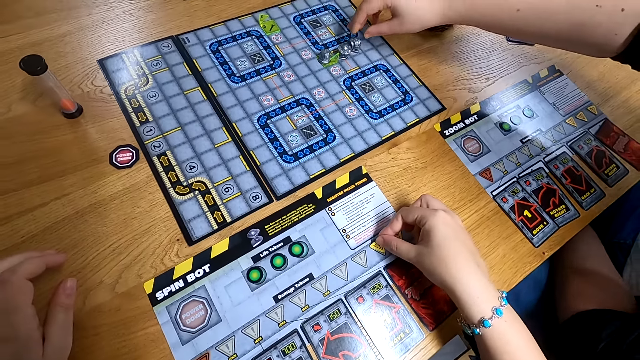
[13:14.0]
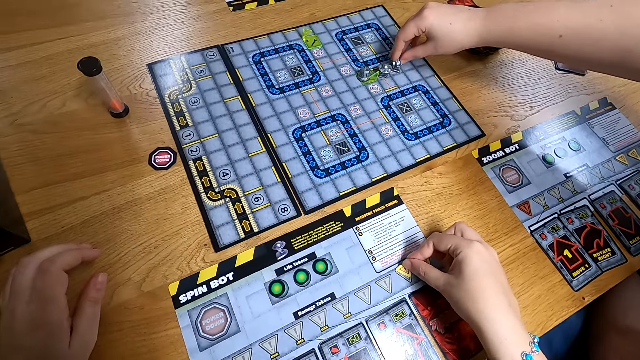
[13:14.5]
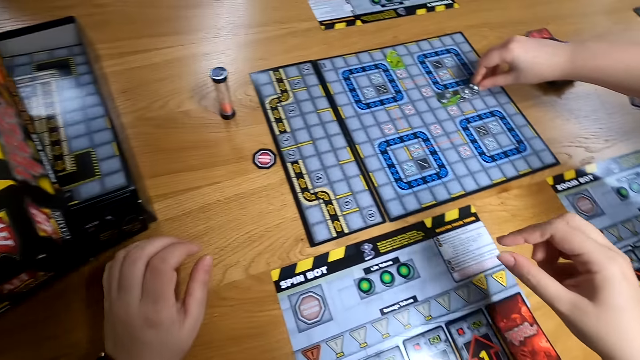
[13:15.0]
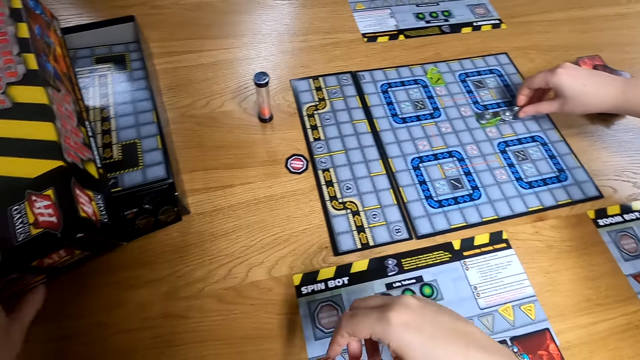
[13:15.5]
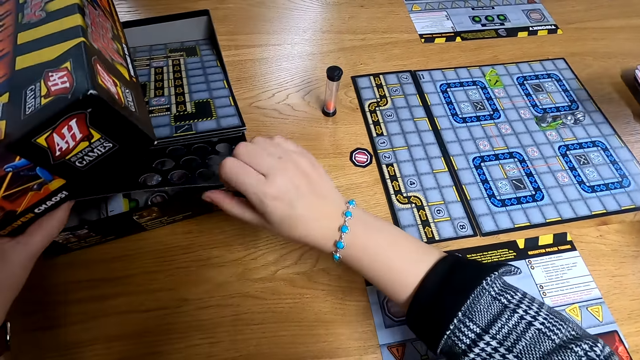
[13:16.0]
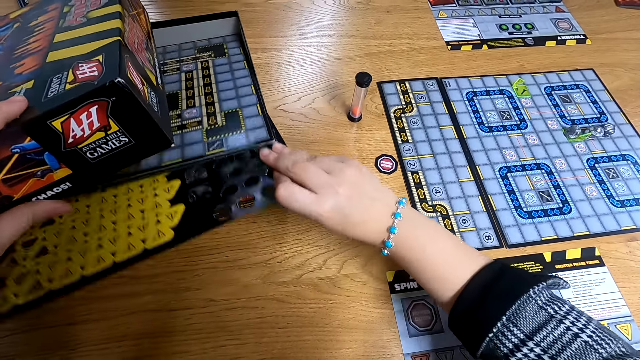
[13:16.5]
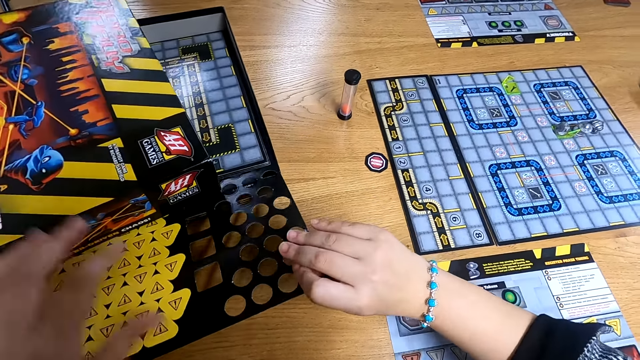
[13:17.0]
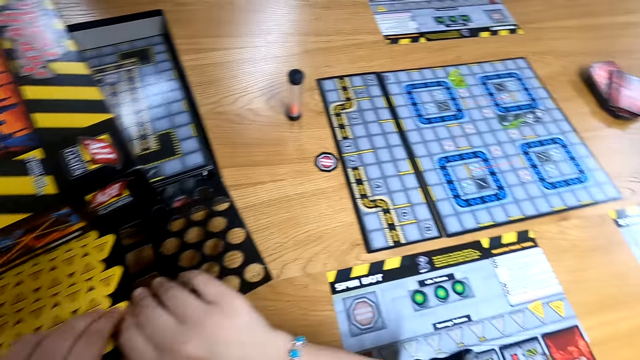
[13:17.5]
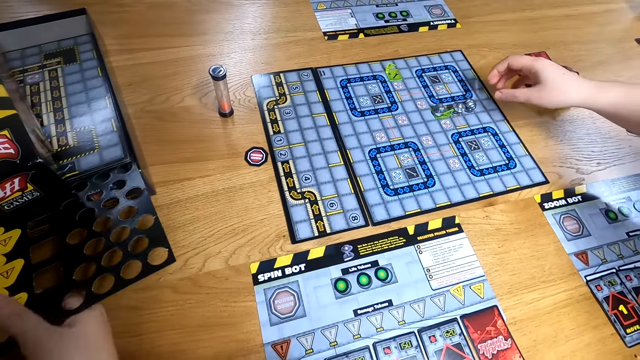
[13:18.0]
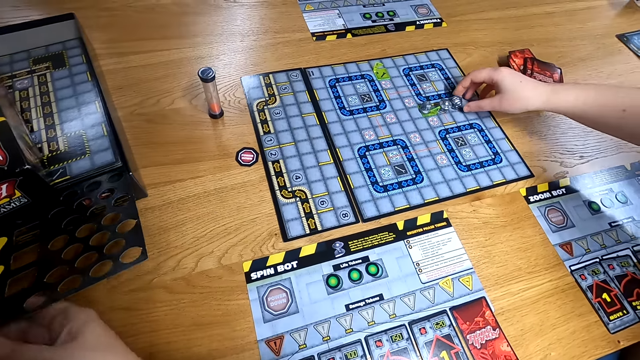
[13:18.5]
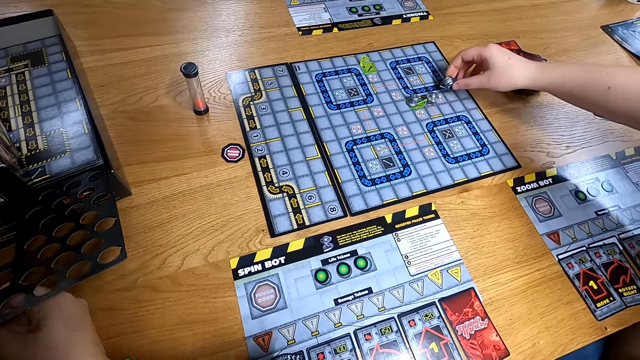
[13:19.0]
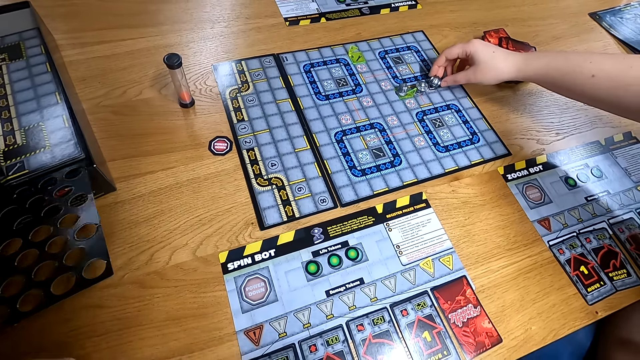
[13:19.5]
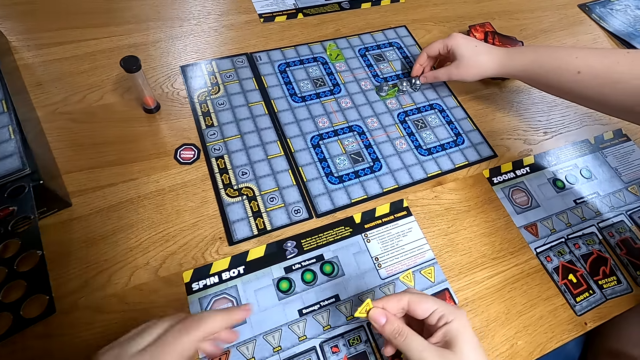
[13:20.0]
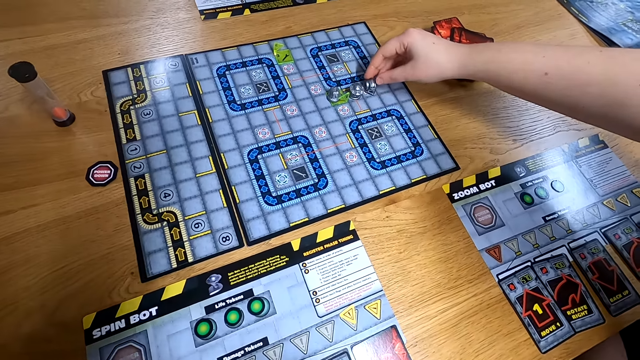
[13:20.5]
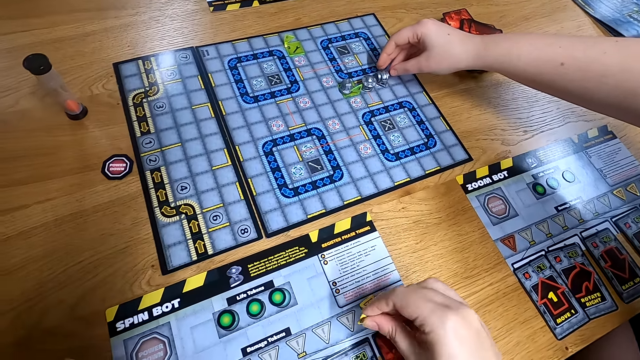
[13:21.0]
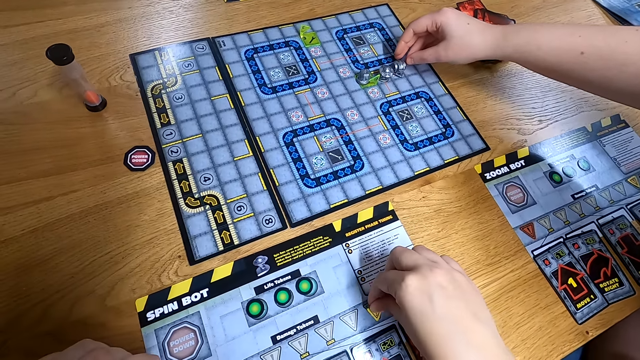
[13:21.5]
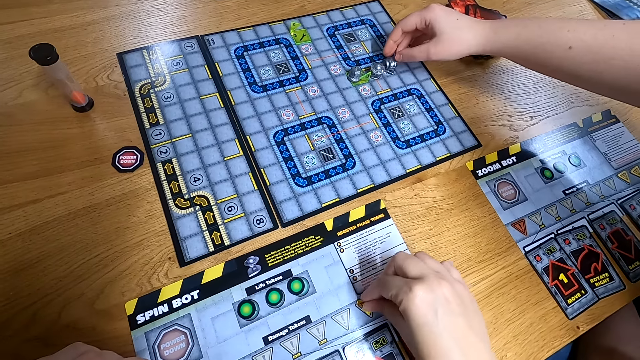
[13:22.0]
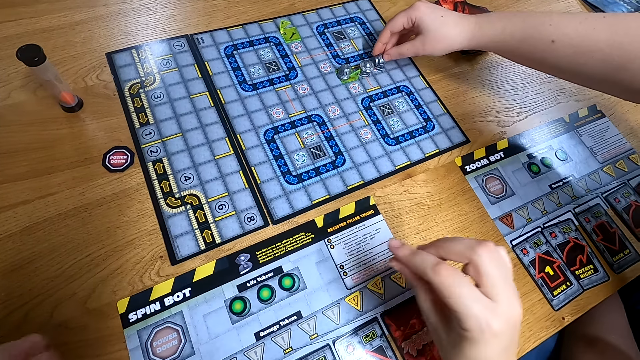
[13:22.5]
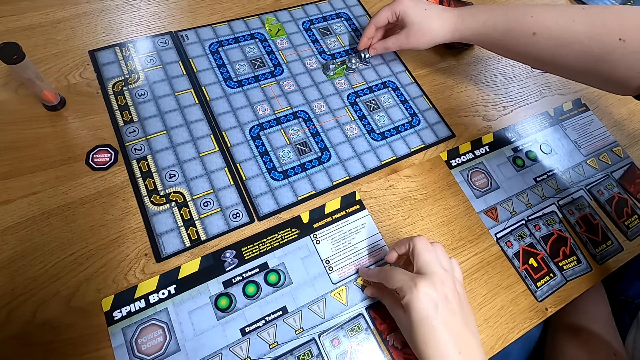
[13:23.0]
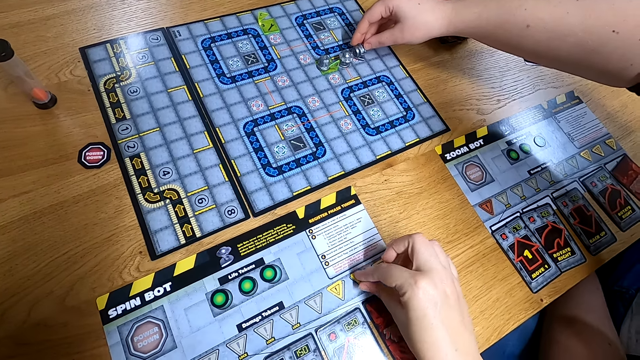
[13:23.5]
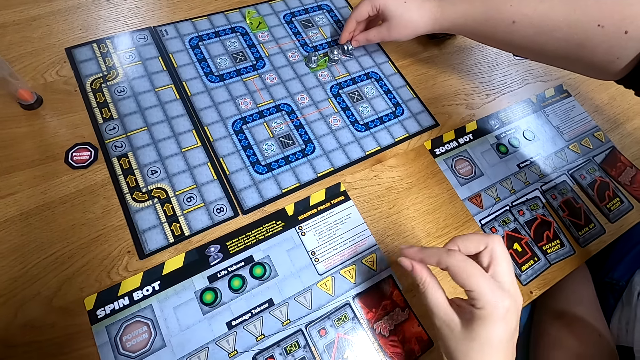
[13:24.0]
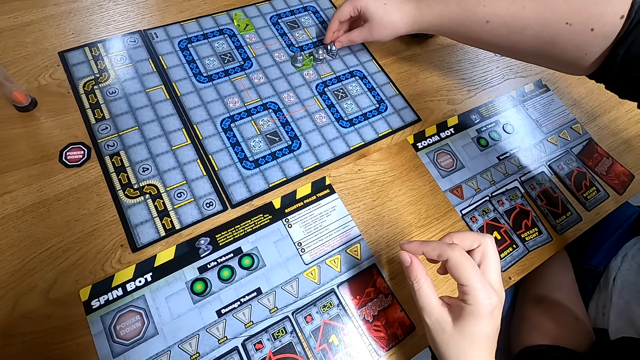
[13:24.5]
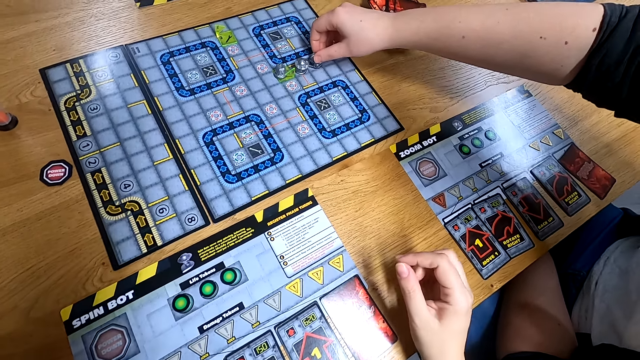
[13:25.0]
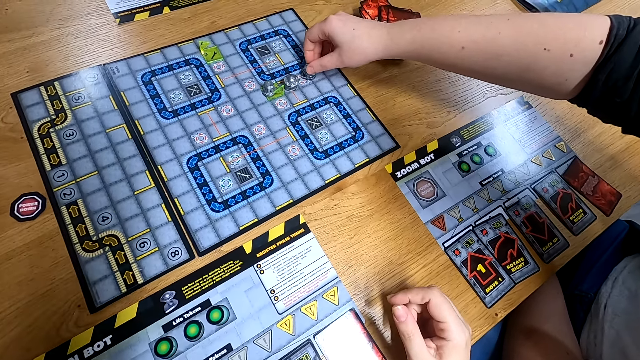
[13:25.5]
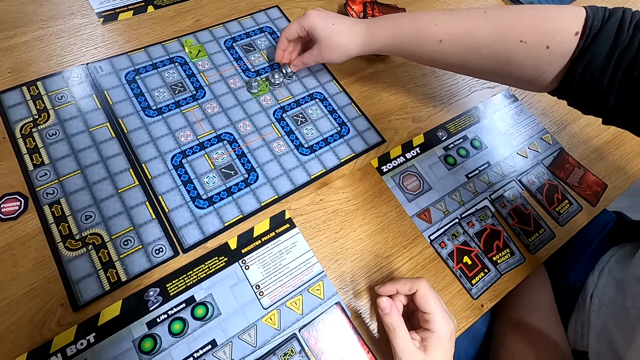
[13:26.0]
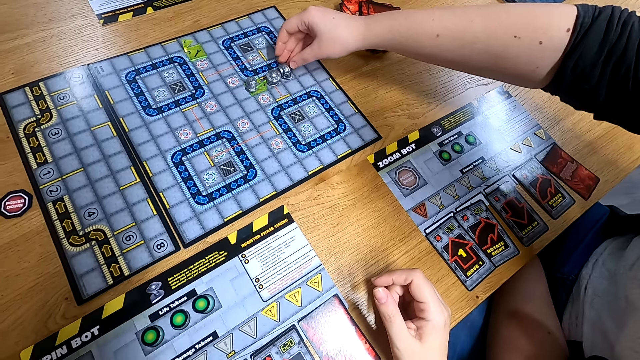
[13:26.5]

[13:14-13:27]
The camera wearer places the game token in her right hand on the game board in front of her. The woman touches the game piece with her right hand. The camera wearer picks up the game box cover with her left hand and pulls out the game board with her right hand from the box. She takes out a game token from the game board with her hands. The woman picks up the game piece with her right hand and drops the game piece in her right hand on the board game. The camera wearer places the game token with her right hand on the board game in front of her. The woman moves the game piece on the board game with her right hand. The camera wearer adjusts a game token on the board game in front of her with her right hand.

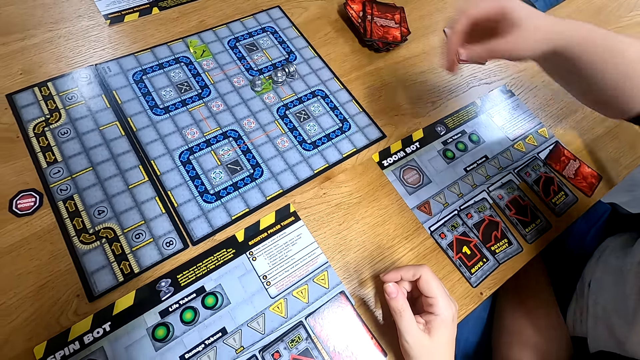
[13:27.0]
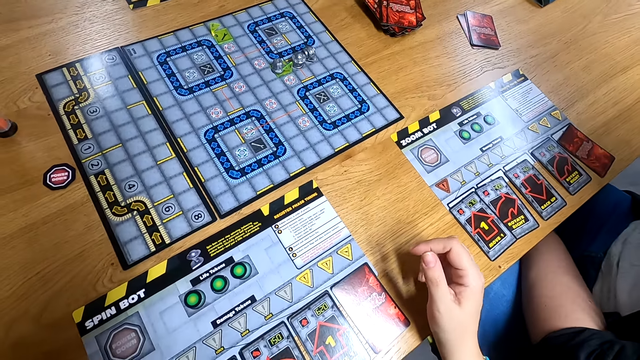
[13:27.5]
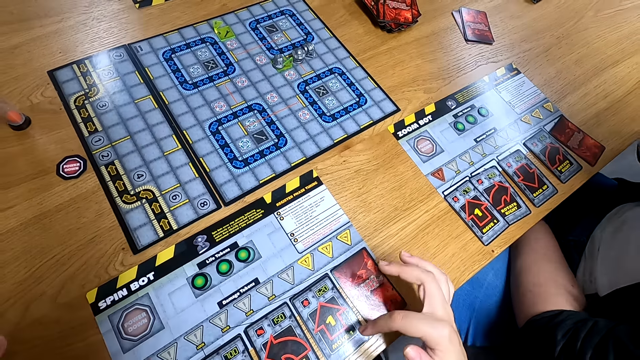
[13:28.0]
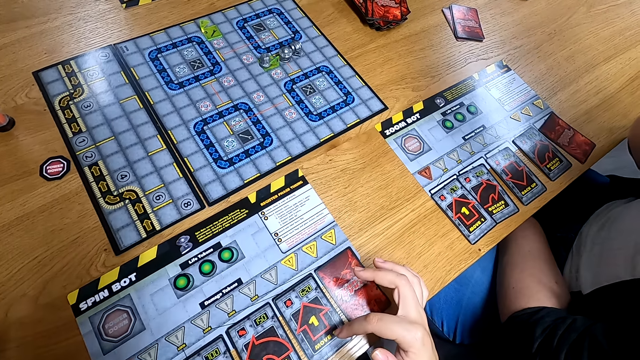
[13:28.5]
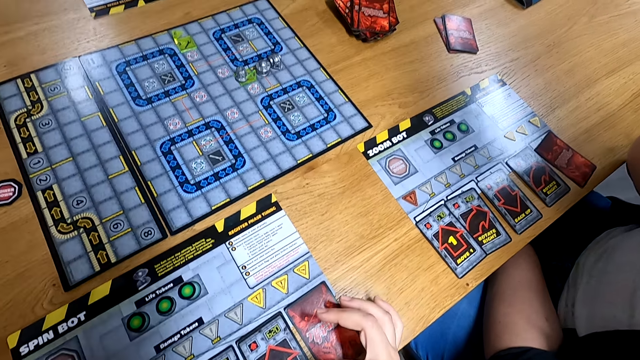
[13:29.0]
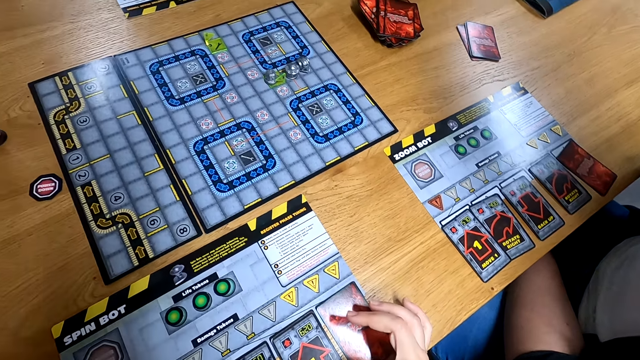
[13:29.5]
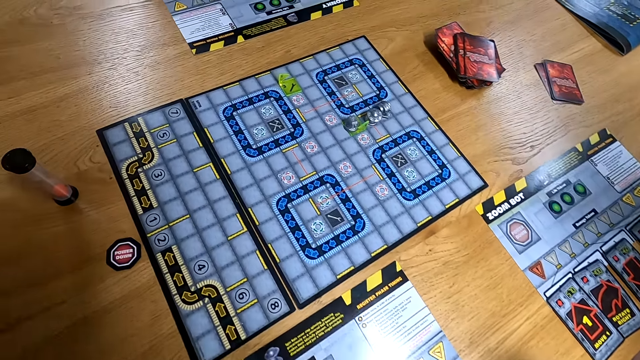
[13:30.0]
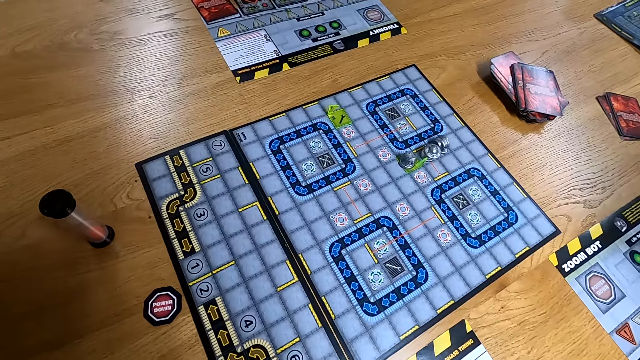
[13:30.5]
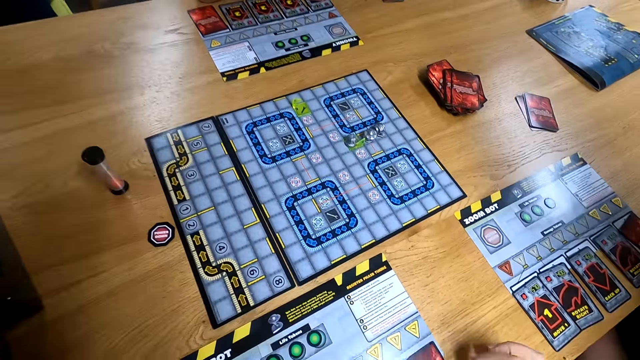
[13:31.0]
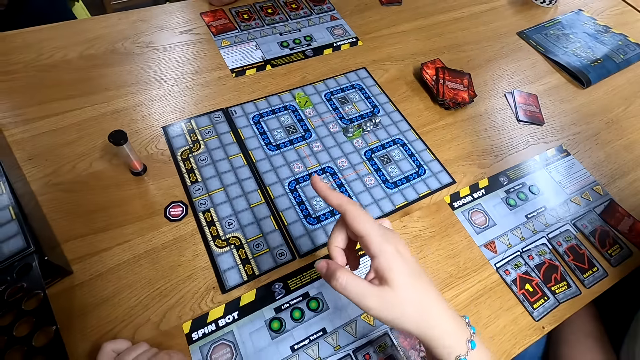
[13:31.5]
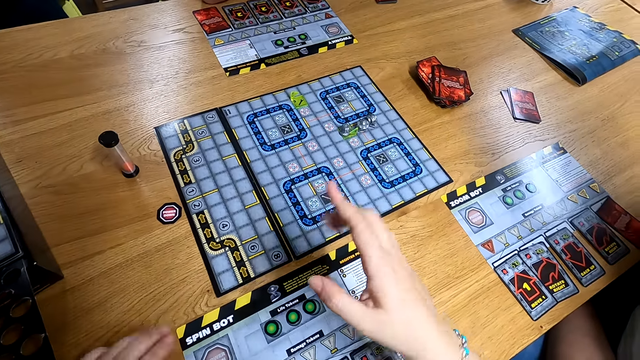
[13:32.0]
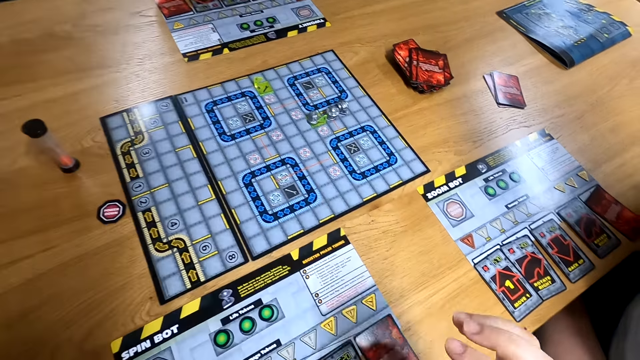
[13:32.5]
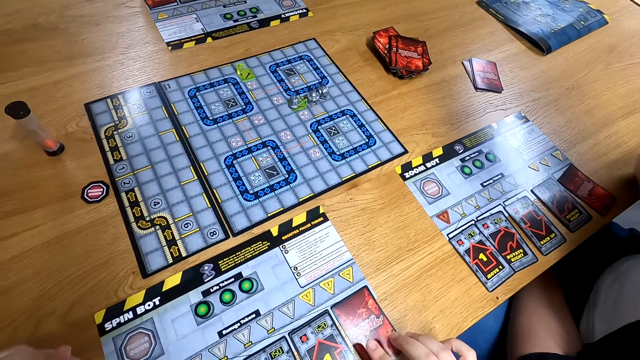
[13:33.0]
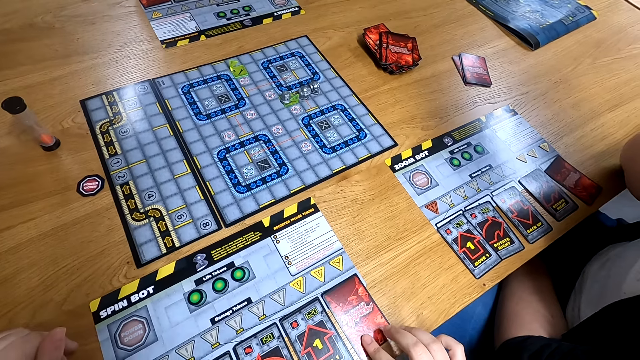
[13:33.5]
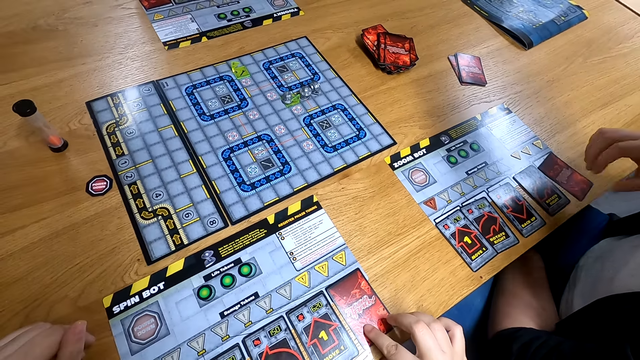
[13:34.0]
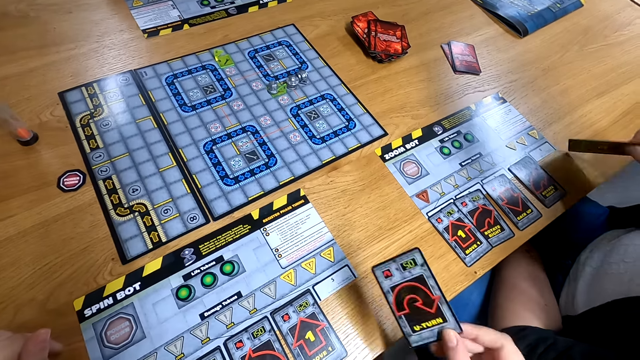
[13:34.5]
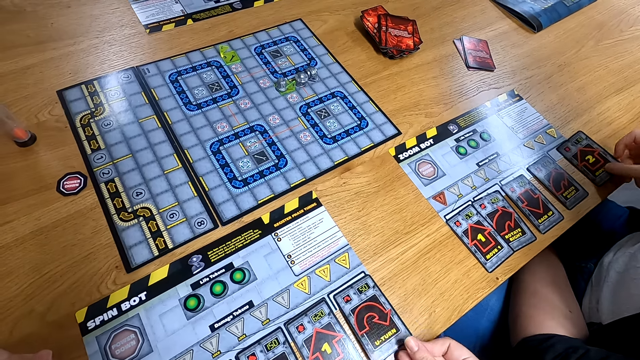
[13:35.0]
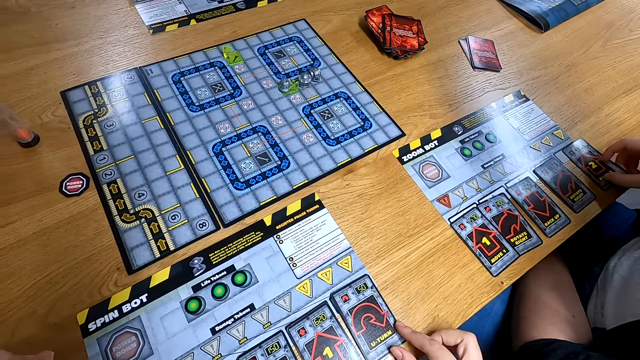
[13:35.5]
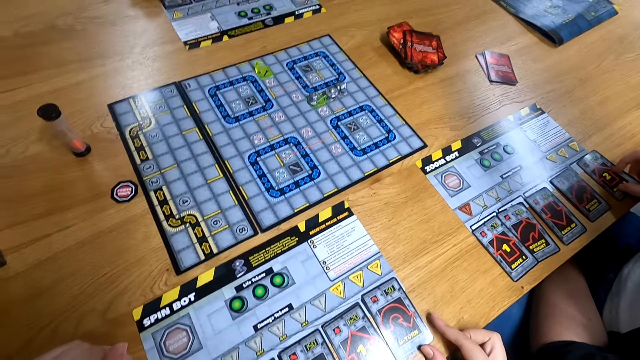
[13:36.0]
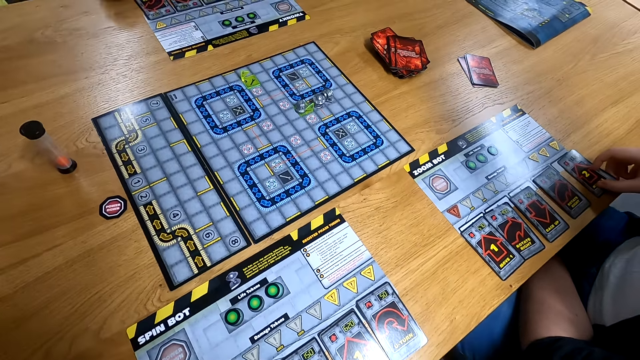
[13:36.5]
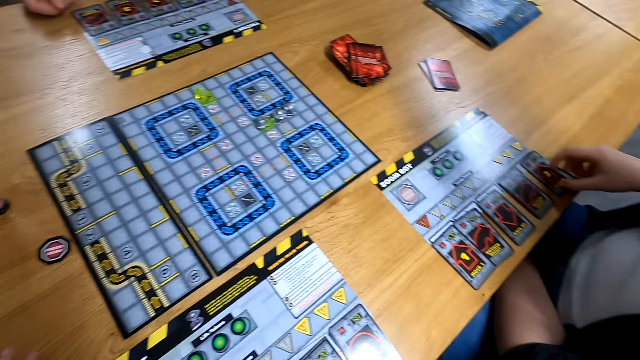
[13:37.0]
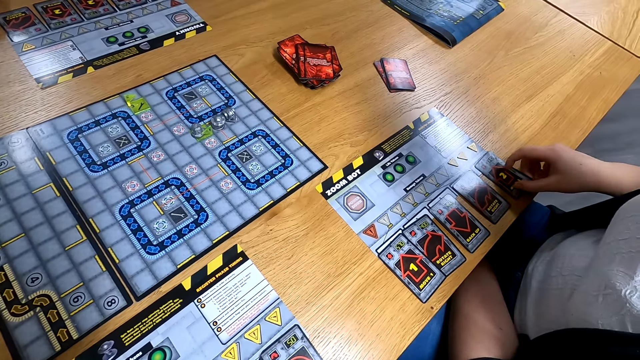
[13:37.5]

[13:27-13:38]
The camera wearer gestures with her right hand. She touches the game card on the game board in front of her with her right hand and picks up the game card from the table with her right hand. The woman slides the game card on the table with her right hand. The camera wearer flips the game card in her right hand. The woman flips the game card in her right hand. The camera wearer drops the game card in her right hand on the table. The woman drops the game card in her right hand on the table.
